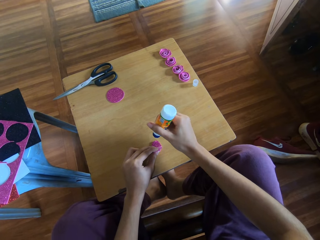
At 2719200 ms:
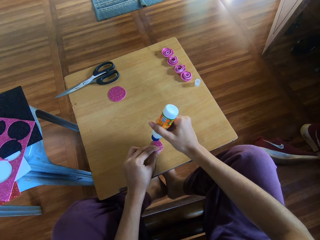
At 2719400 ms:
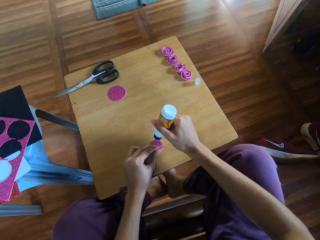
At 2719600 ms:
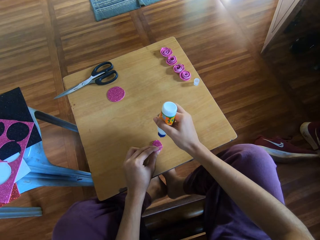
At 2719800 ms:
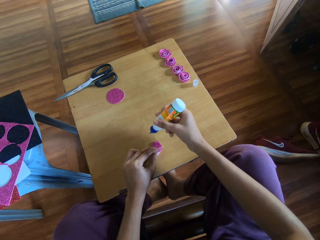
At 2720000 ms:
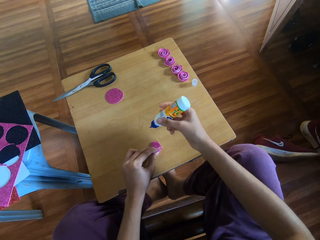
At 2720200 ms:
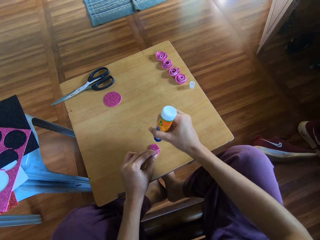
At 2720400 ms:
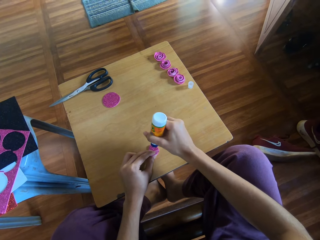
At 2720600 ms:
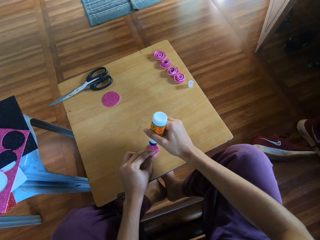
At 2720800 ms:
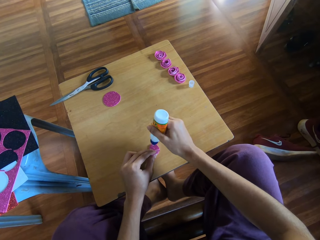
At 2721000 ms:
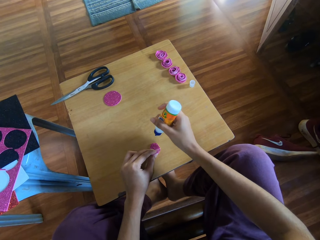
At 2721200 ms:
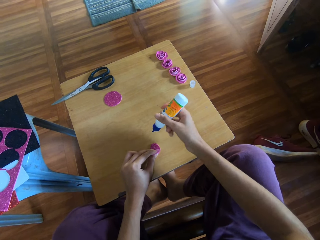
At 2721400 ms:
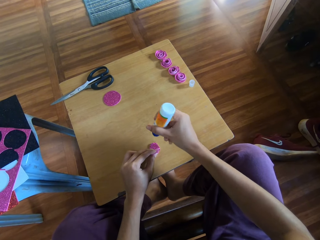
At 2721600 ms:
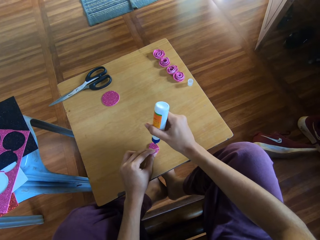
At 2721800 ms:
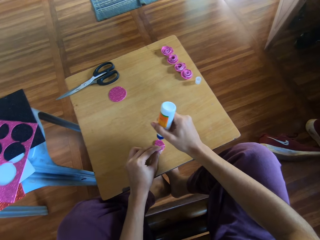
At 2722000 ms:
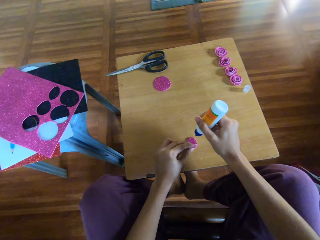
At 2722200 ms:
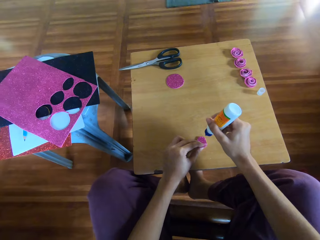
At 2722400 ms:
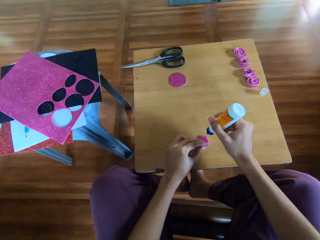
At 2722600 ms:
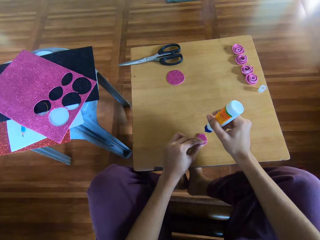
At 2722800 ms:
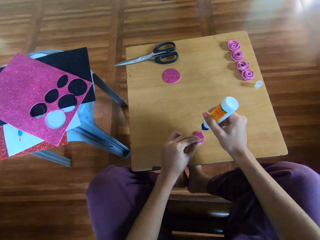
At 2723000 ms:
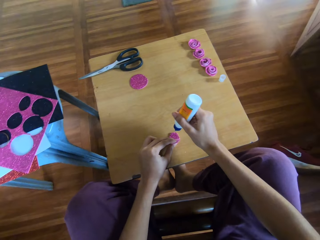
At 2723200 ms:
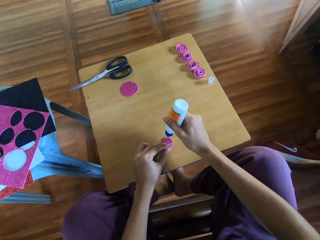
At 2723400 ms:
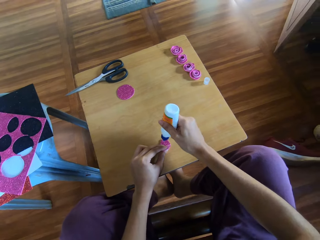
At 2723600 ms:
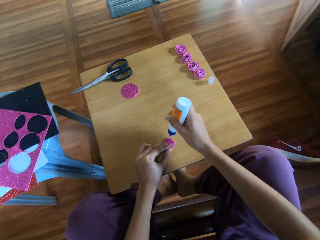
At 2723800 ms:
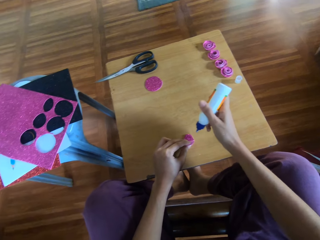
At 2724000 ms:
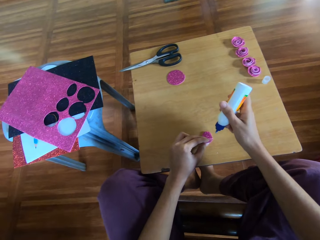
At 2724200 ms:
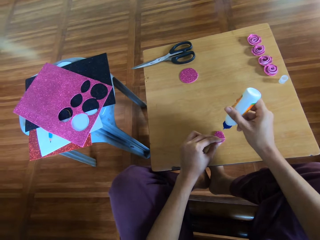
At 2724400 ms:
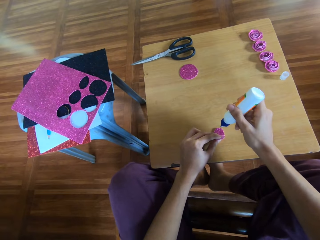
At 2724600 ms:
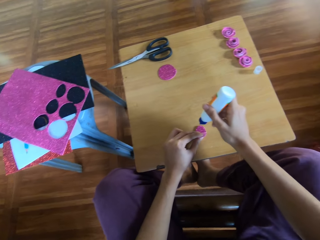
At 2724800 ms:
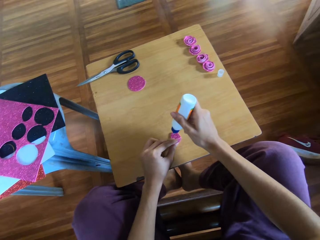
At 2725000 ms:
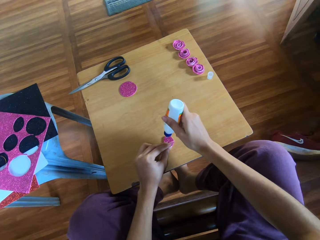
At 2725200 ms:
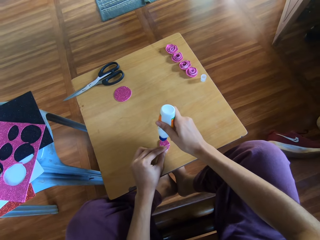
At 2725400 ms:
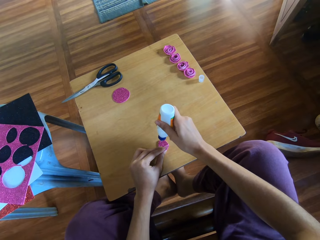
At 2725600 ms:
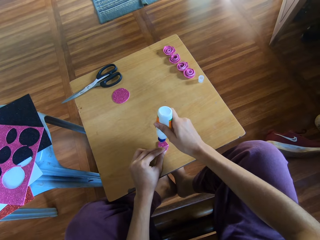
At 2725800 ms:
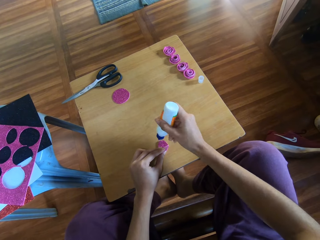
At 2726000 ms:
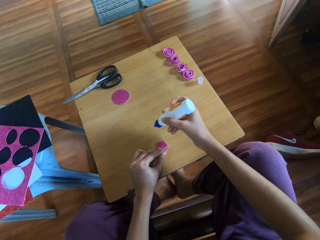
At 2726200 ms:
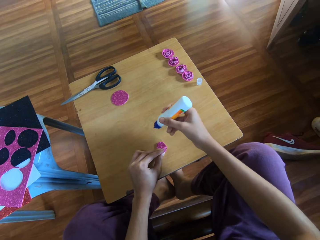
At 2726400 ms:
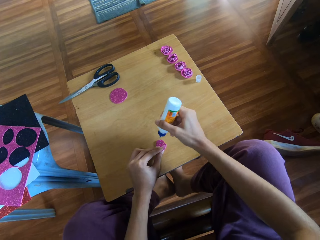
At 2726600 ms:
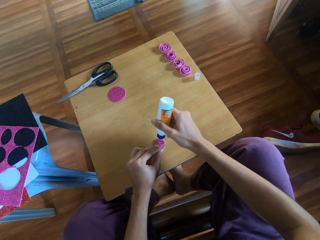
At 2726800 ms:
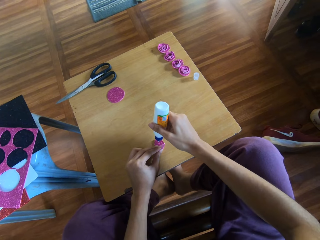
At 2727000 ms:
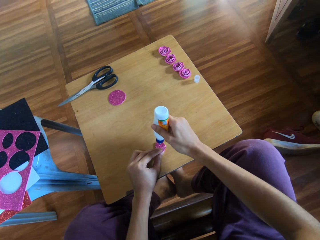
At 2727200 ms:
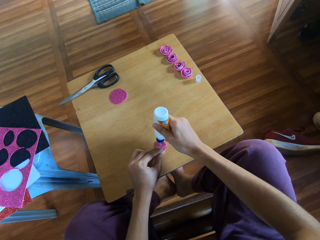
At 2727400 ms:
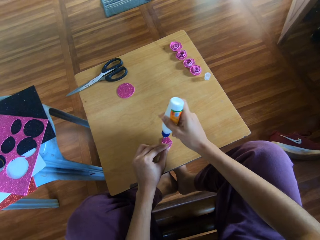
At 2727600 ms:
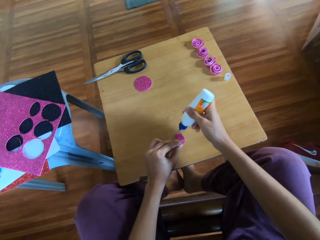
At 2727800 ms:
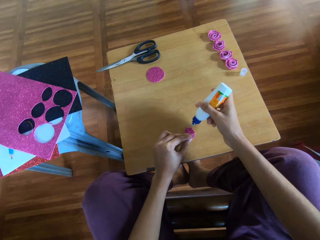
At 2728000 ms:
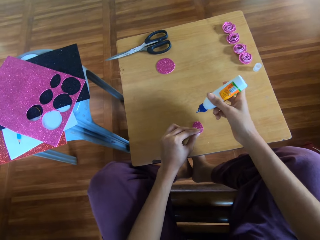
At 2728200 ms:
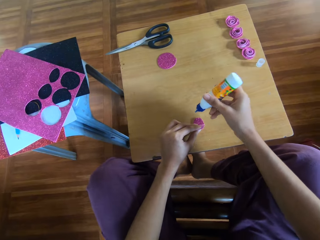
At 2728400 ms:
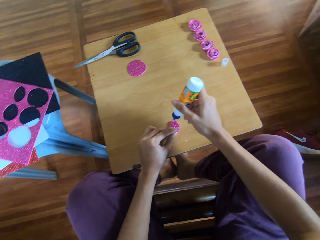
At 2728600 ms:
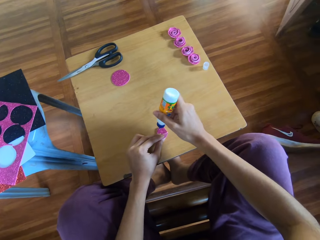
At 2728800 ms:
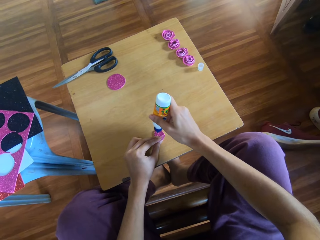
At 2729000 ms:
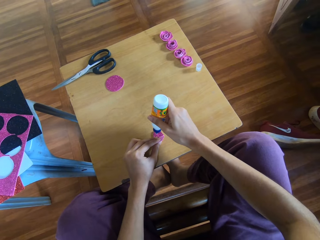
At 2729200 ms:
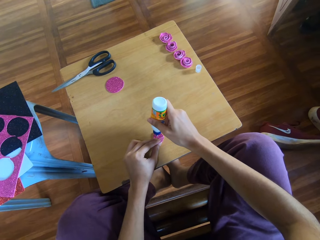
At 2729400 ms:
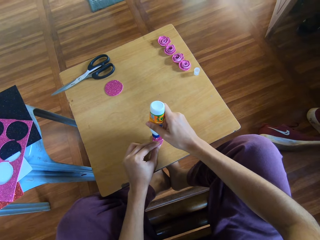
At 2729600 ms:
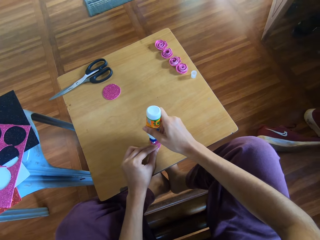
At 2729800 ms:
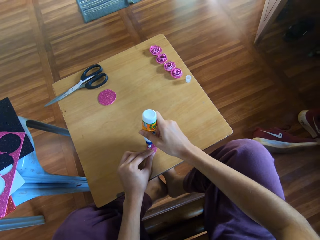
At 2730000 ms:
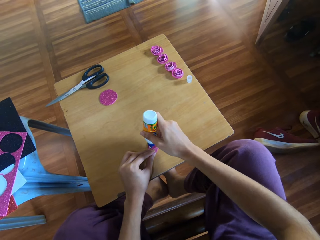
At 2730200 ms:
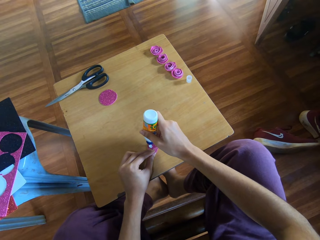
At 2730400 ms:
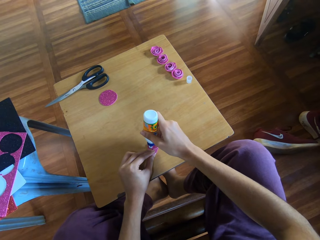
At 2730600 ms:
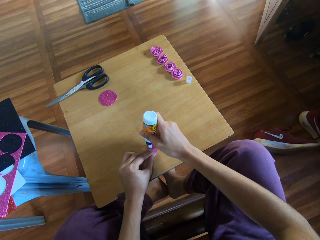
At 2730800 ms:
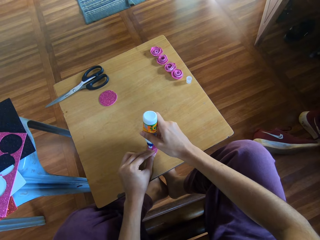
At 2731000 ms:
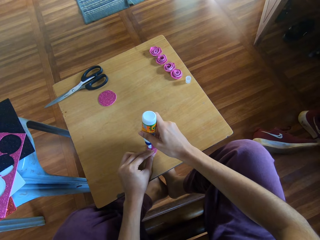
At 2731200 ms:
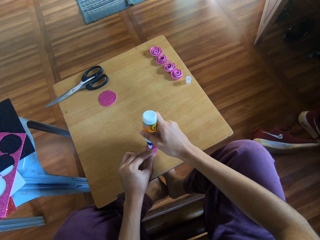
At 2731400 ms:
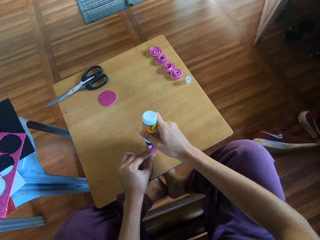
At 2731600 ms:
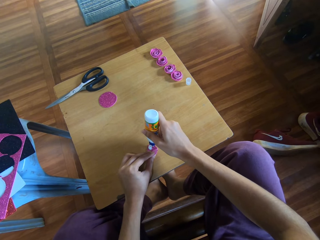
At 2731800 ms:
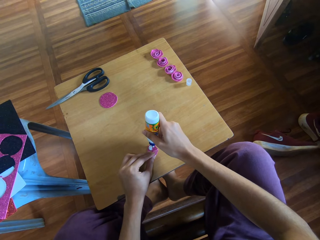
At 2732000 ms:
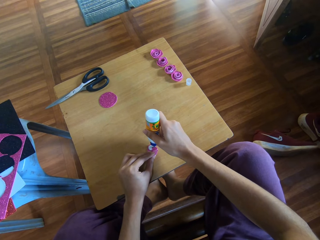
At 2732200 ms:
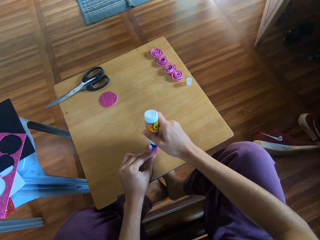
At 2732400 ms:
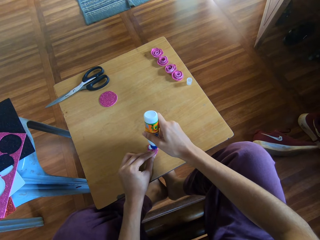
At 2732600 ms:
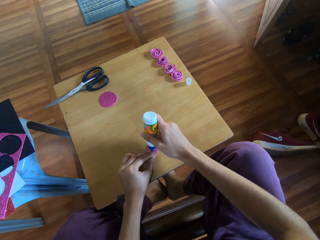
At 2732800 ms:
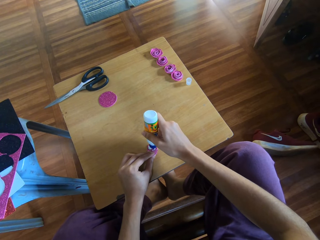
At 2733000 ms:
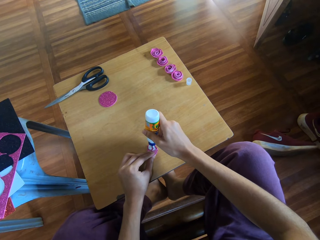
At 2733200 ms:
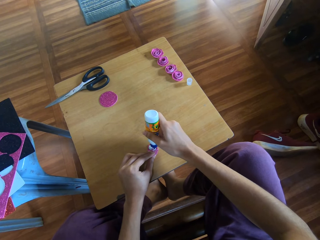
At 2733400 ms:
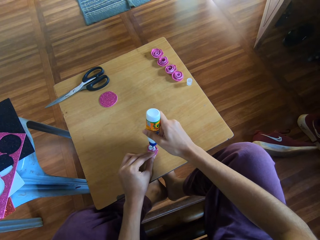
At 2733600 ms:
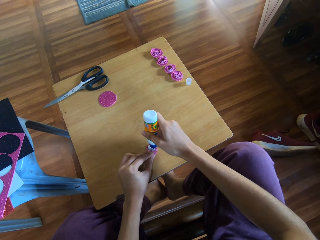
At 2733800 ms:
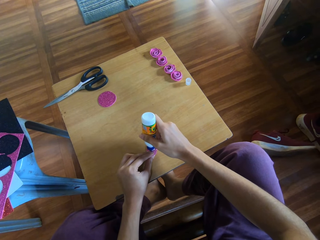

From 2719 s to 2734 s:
The camera wearer squeezes the glue. They pour the glue on the ribbon. They squeeze the glue. They pour the glue on the ribbon. They pour the glue on the ribbon again.

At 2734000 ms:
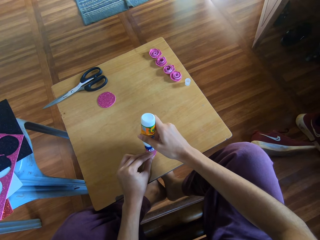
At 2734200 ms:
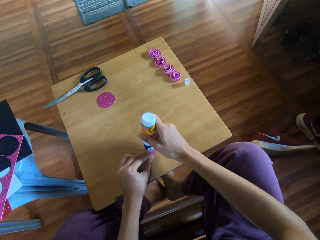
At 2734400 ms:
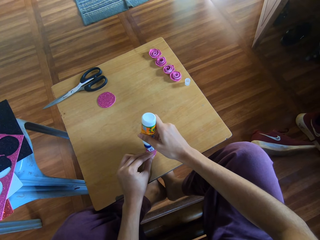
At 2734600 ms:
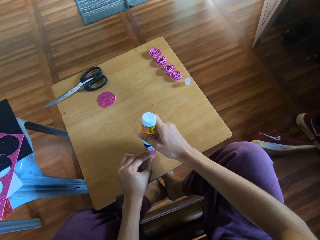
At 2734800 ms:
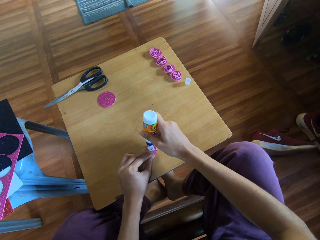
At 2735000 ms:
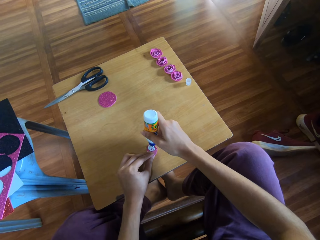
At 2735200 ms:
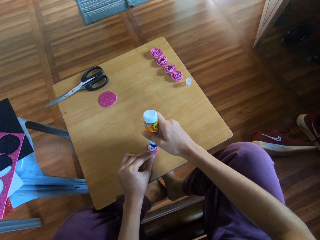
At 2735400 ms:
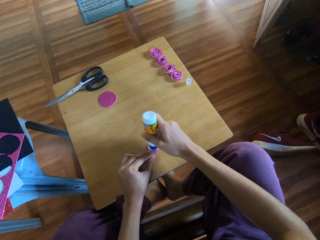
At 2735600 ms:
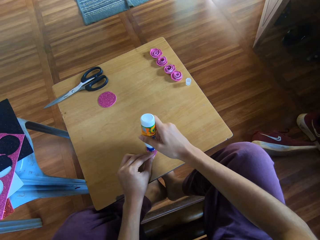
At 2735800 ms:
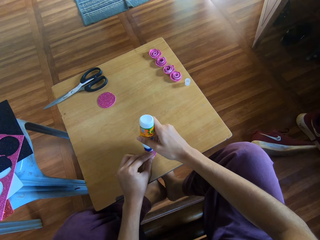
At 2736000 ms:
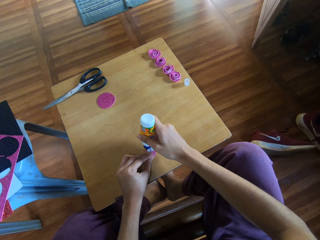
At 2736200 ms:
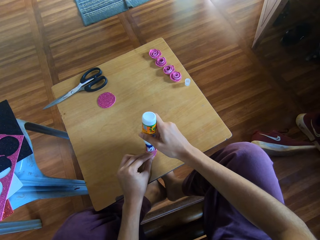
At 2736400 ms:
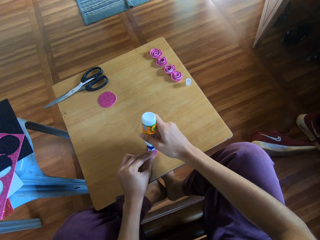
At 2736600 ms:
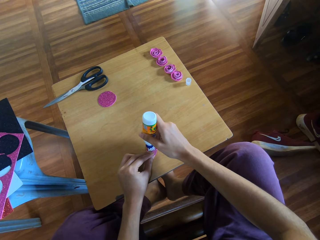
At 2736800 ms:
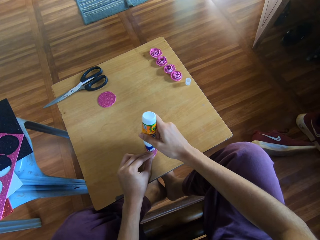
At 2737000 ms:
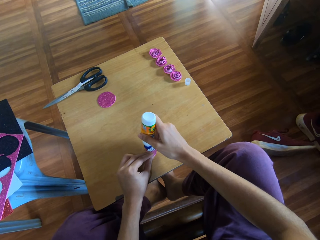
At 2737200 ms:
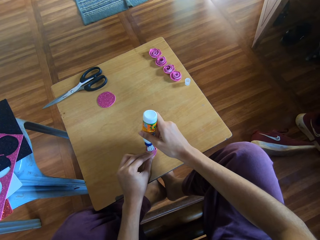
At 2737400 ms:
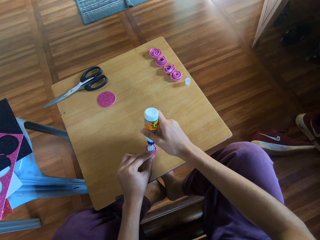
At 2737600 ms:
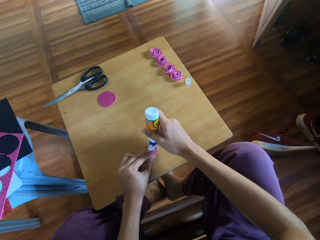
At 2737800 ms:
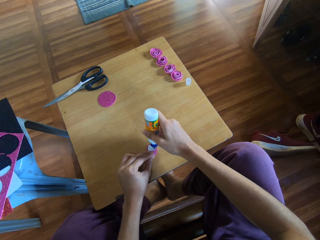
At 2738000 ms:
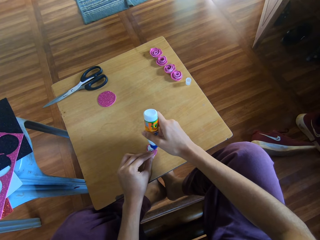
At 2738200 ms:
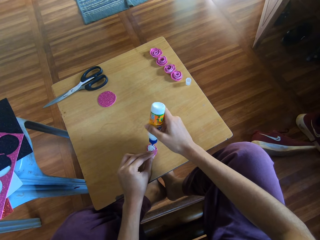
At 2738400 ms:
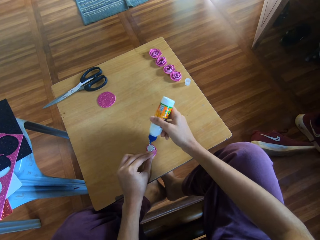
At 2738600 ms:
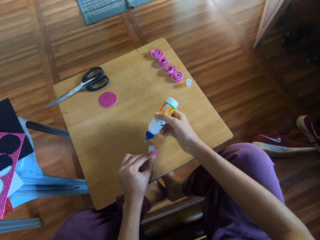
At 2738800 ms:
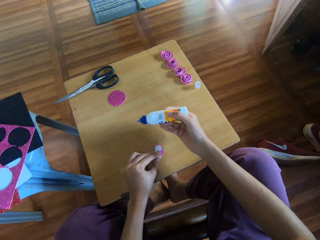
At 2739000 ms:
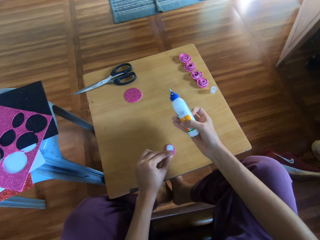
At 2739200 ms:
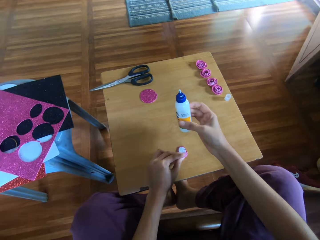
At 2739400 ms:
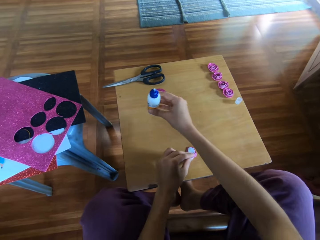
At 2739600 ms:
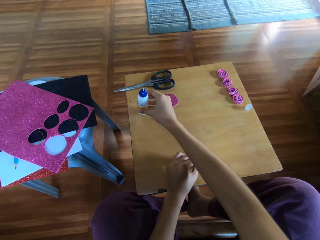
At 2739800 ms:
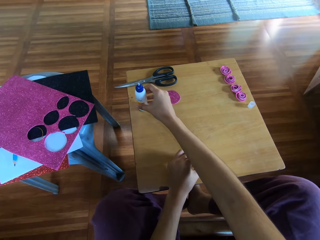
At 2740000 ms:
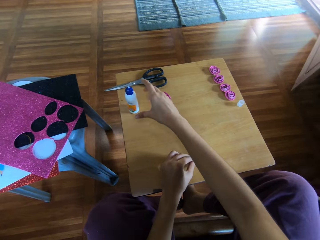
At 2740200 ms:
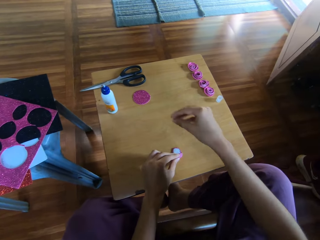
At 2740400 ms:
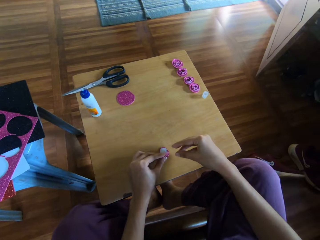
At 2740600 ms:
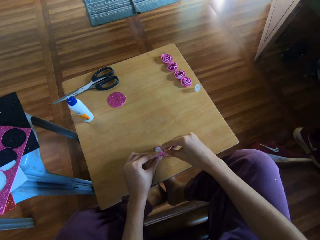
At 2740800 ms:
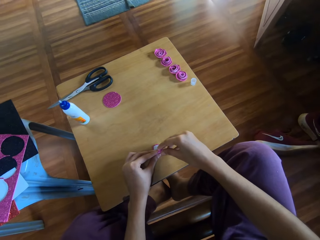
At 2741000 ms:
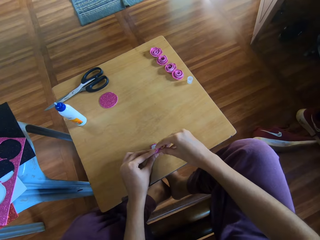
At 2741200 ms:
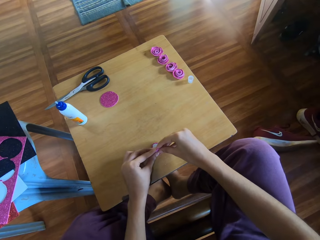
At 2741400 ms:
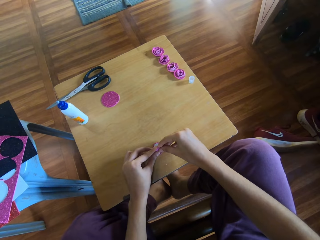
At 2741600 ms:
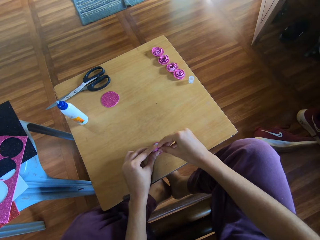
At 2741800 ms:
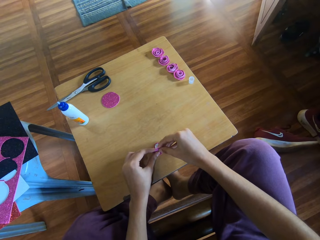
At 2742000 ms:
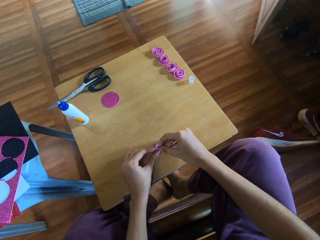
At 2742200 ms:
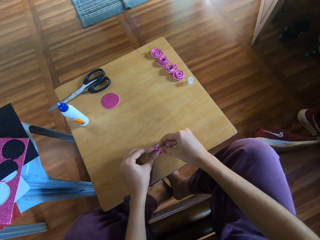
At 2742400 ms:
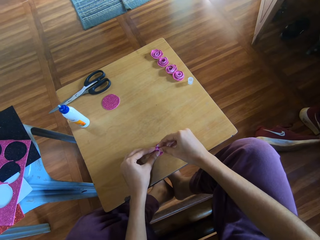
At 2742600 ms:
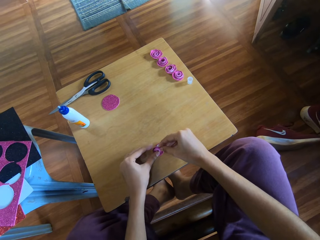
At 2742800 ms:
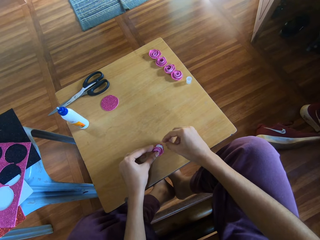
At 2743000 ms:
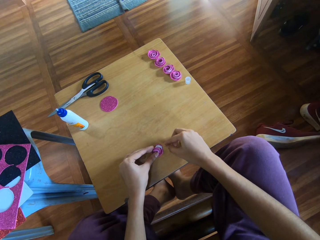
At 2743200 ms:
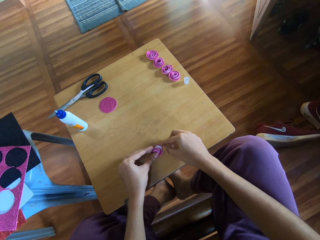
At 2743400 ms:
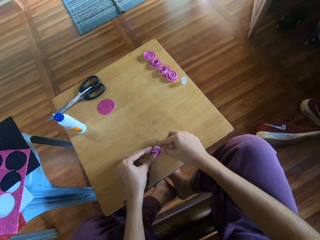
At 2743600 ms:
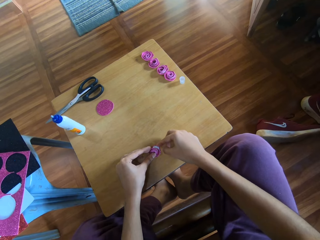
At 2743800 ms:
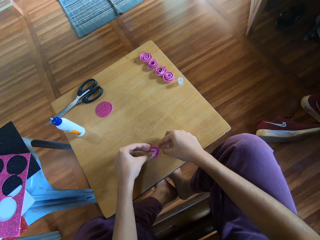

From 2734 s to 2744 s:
The camera wearer drops the bottle of glue on the table. They hold the rolled paper with both hands.
